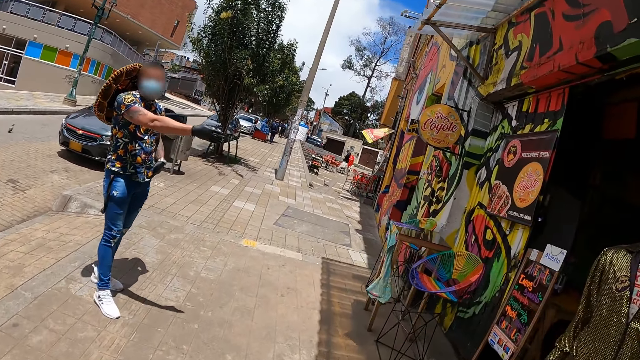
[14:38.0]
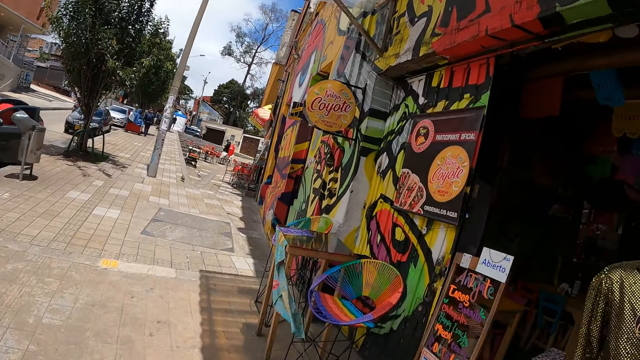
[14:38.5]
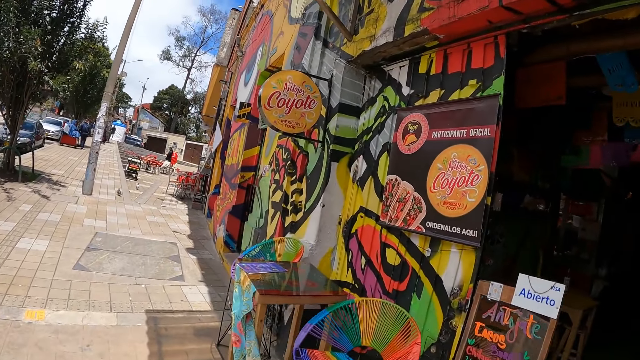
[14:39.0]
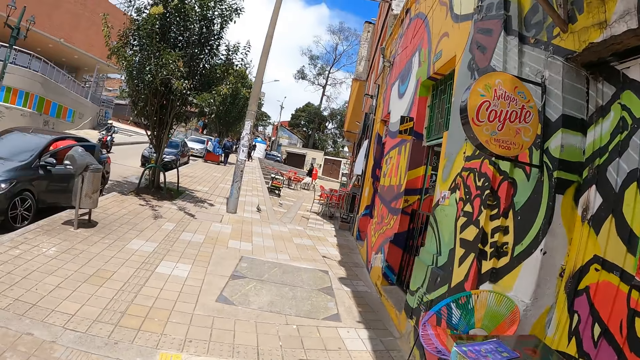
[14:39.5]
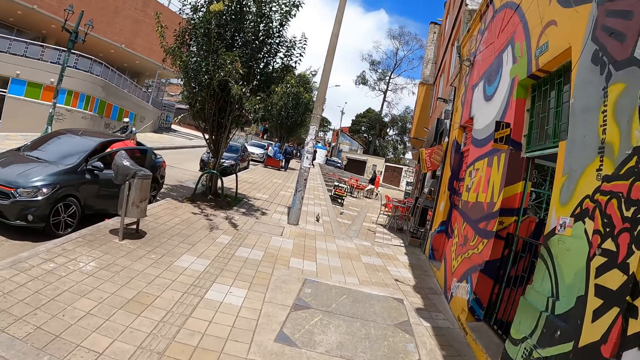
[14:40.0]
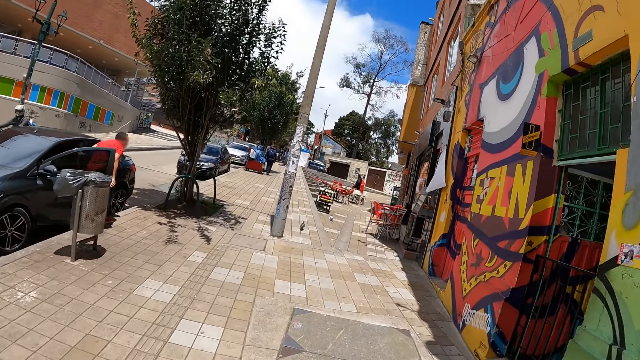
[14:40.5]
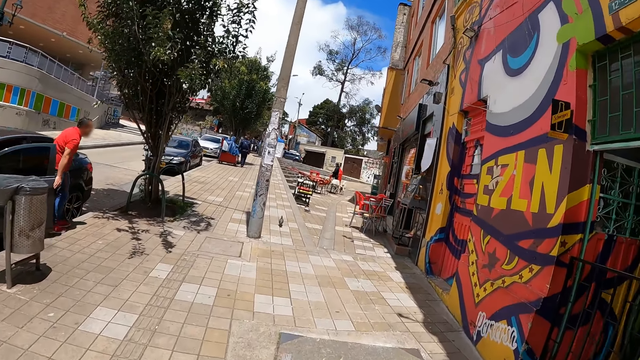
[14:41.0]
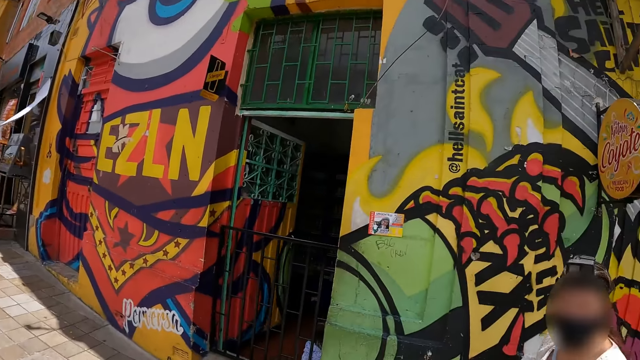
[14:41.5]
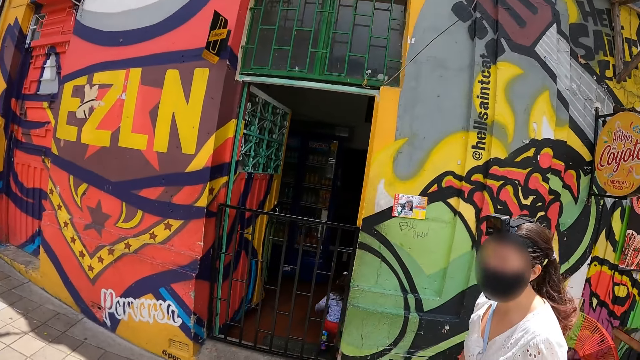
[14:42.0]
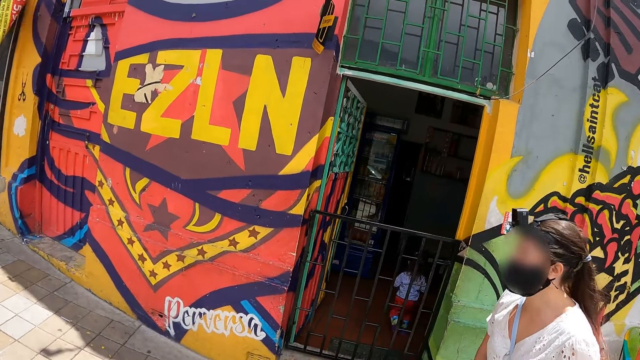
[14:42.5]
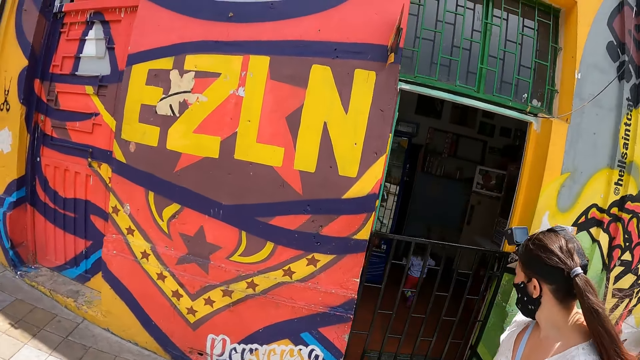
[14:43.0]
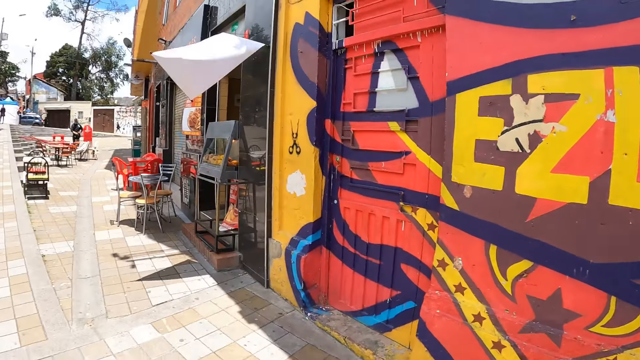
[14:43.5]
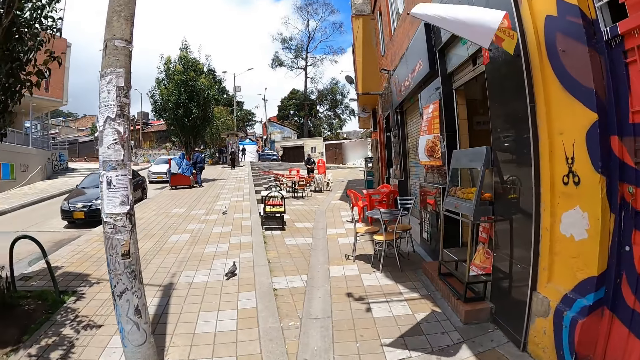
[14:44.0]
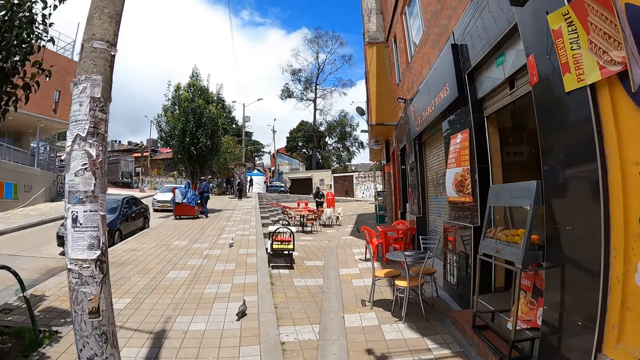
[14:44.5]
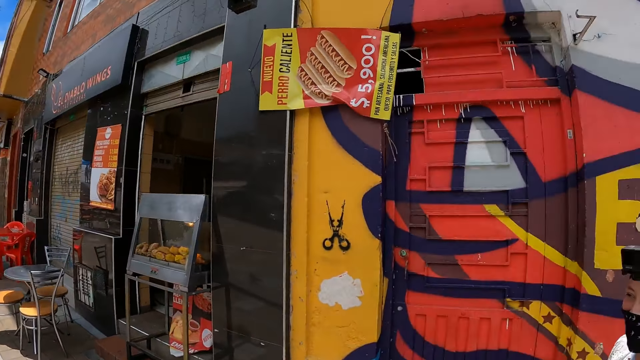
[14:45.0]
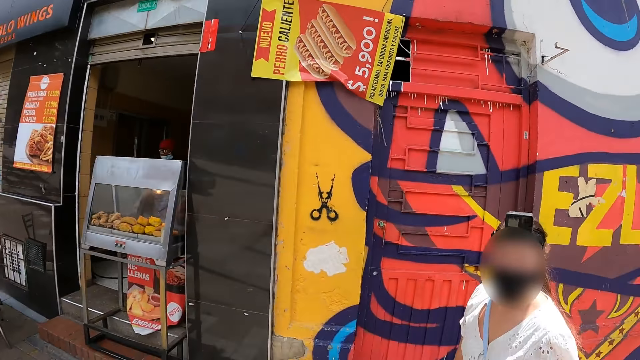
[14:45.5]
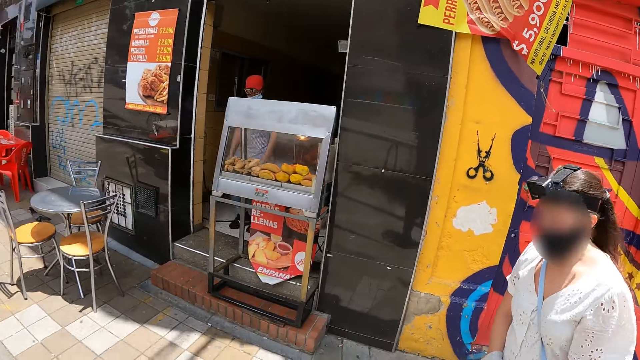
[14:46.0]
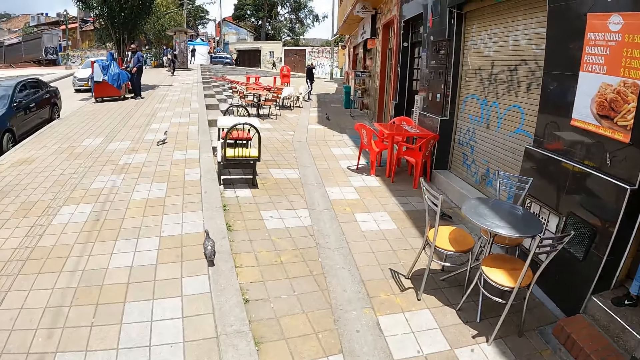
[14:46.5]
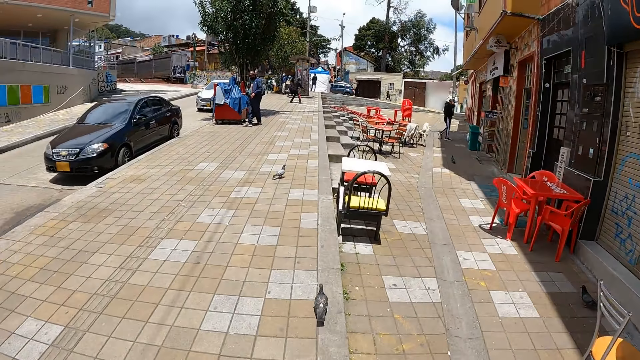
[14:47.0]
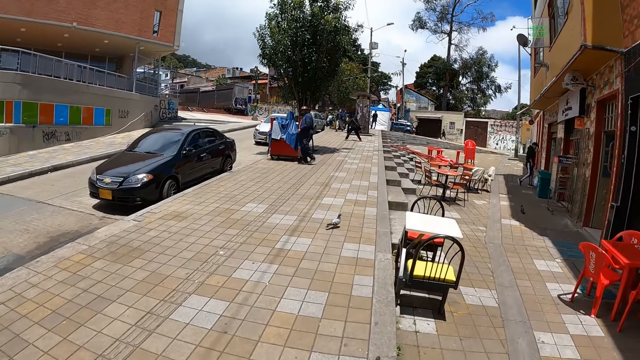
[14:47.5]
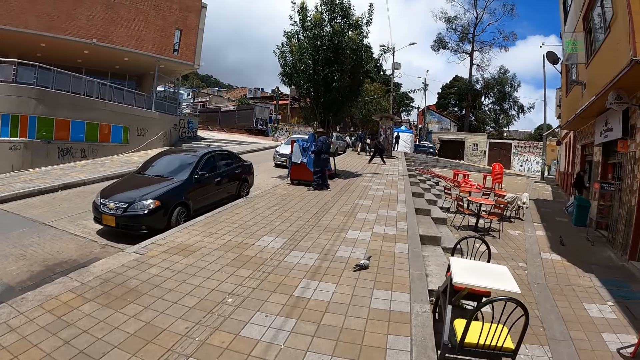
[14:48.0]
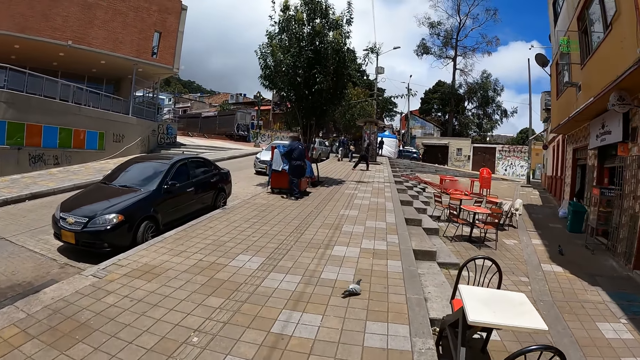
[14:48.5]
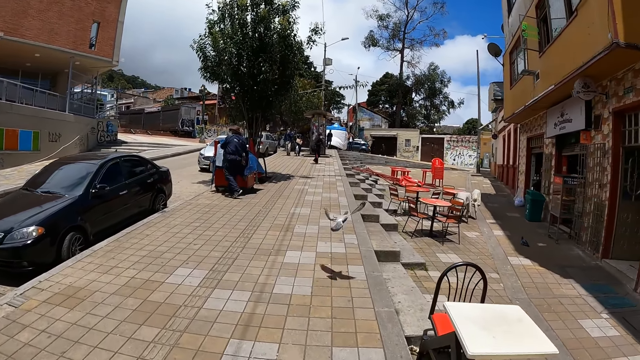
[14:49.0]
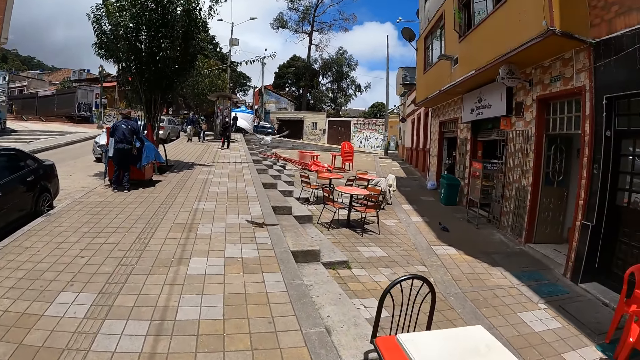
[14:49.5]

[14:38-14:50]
The camera wearer looks right. They look forward. A woman walks around. The camera wearer looks right. They converse with the woman. They look forward. They look right. They converse with the woman. They look left.

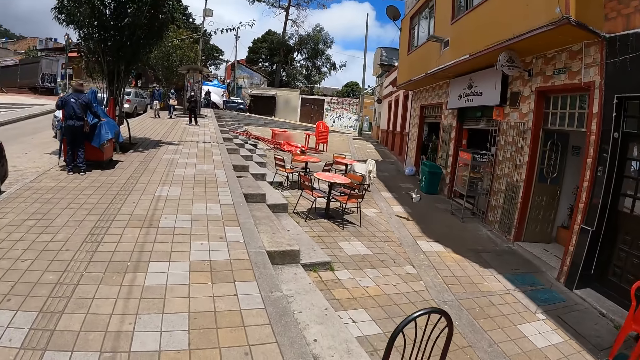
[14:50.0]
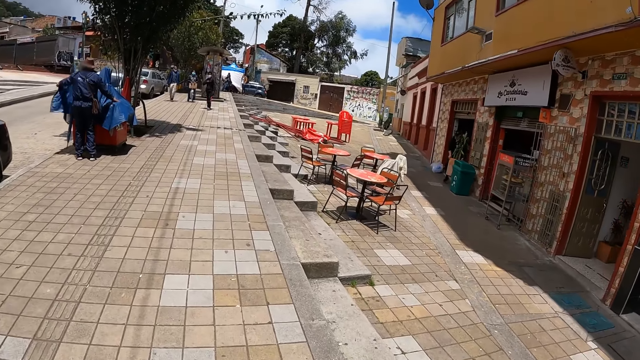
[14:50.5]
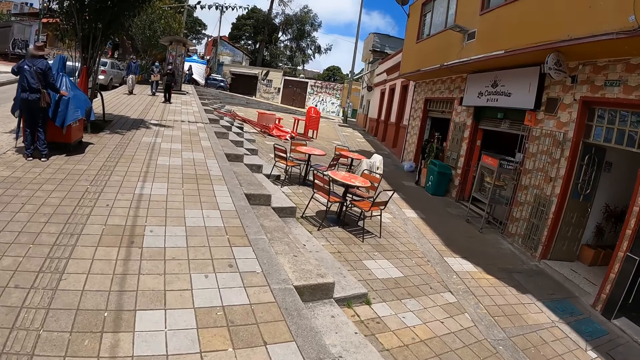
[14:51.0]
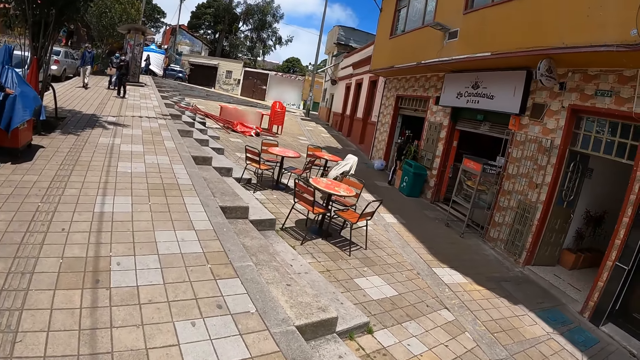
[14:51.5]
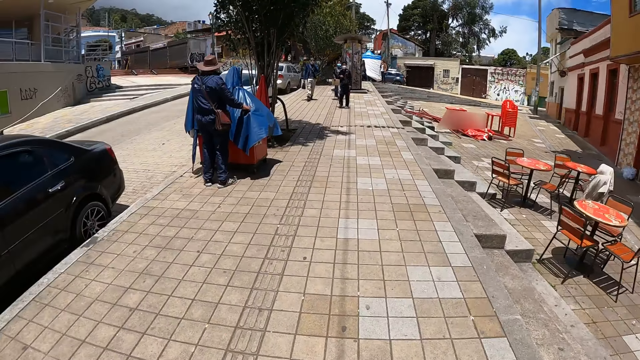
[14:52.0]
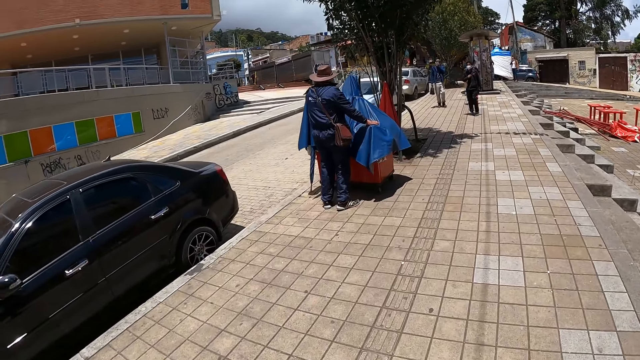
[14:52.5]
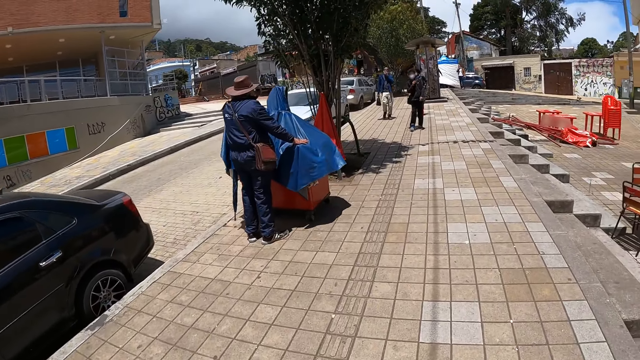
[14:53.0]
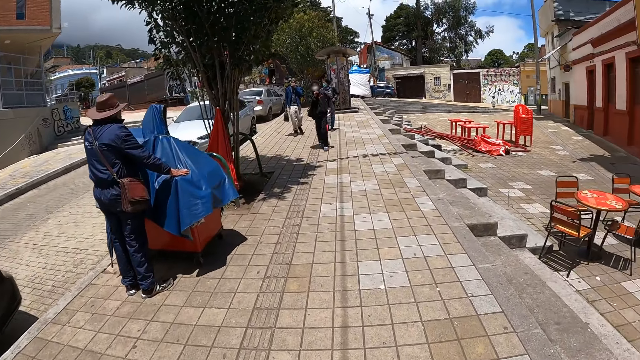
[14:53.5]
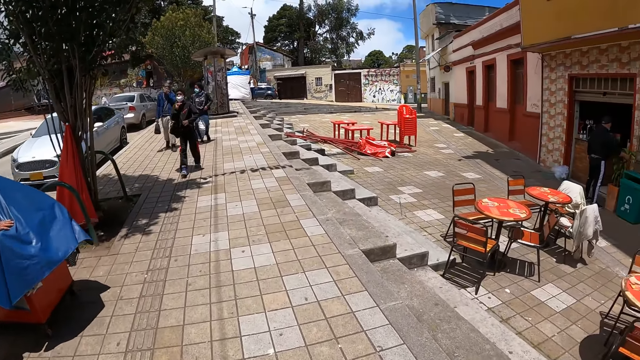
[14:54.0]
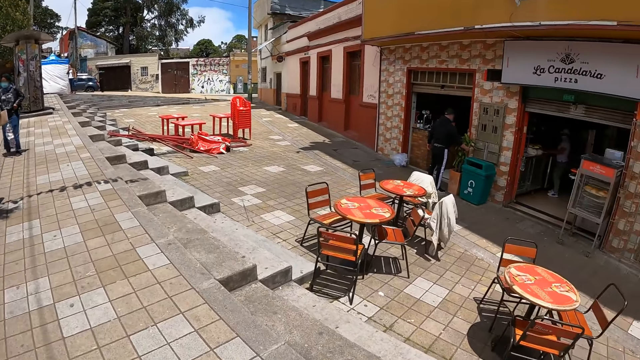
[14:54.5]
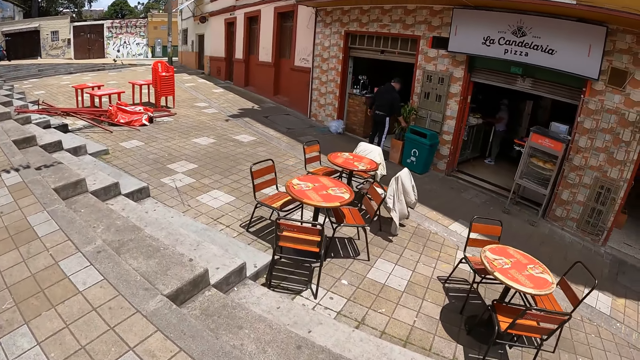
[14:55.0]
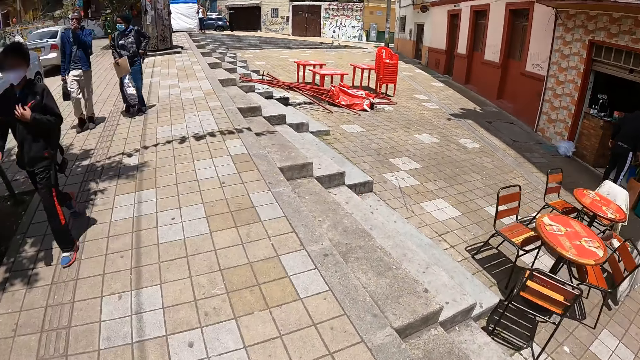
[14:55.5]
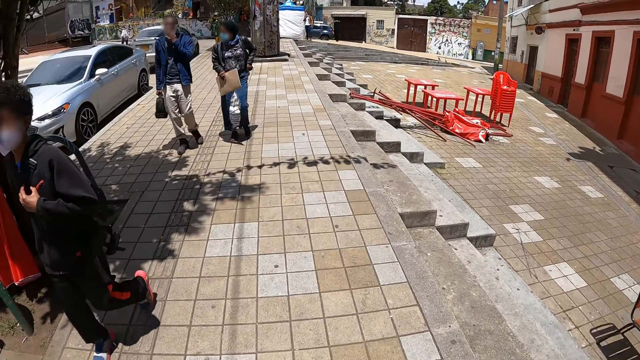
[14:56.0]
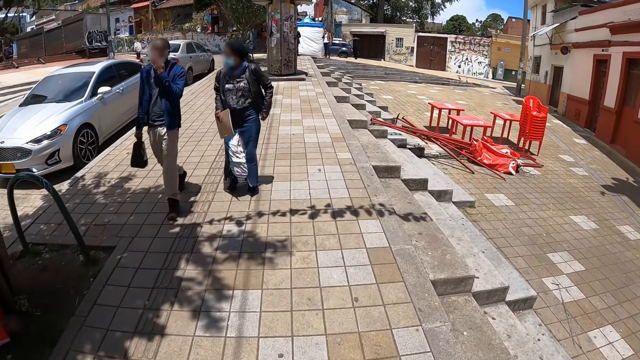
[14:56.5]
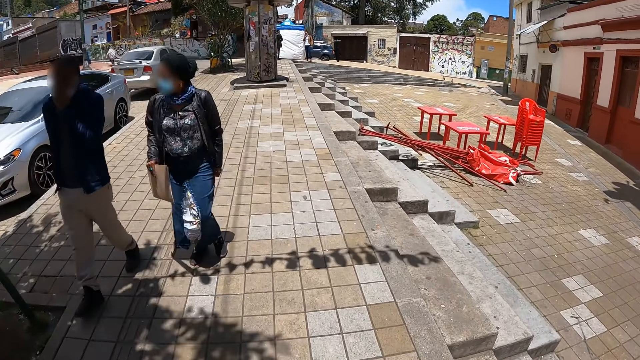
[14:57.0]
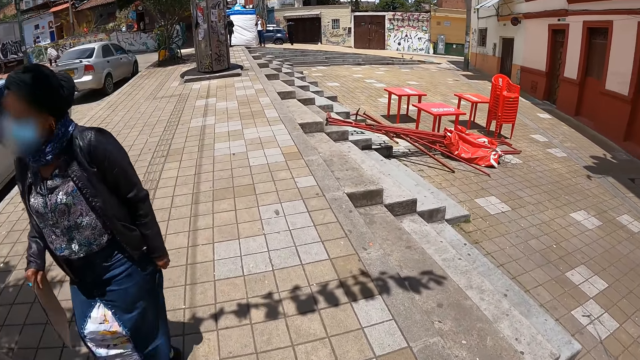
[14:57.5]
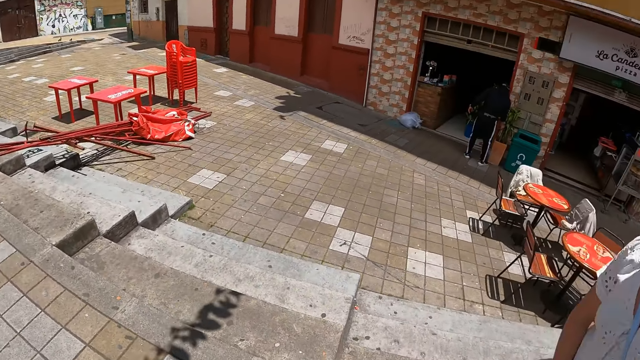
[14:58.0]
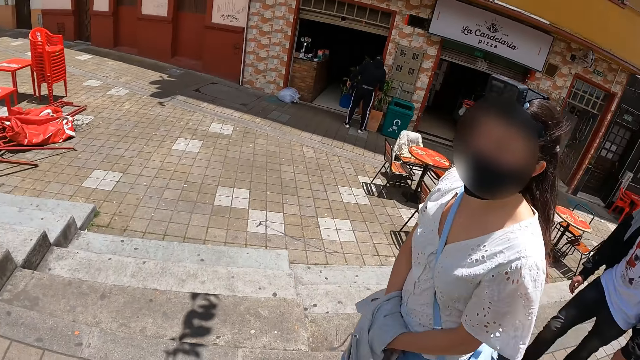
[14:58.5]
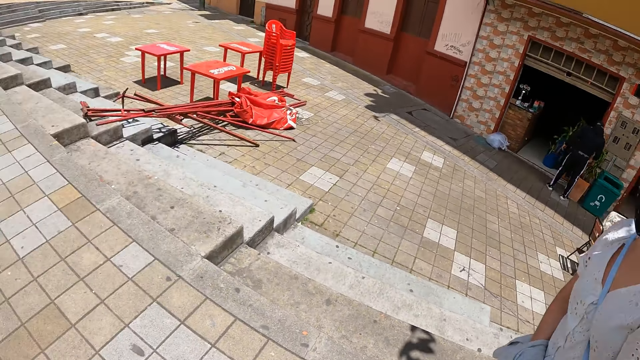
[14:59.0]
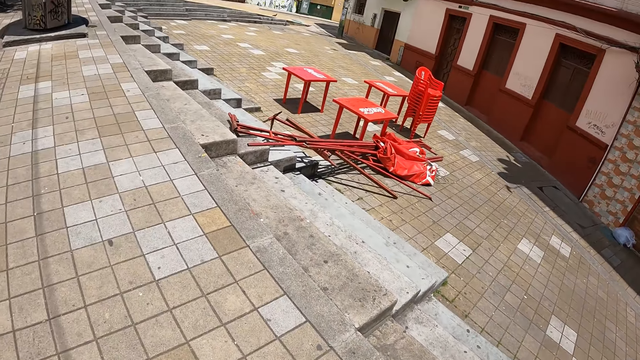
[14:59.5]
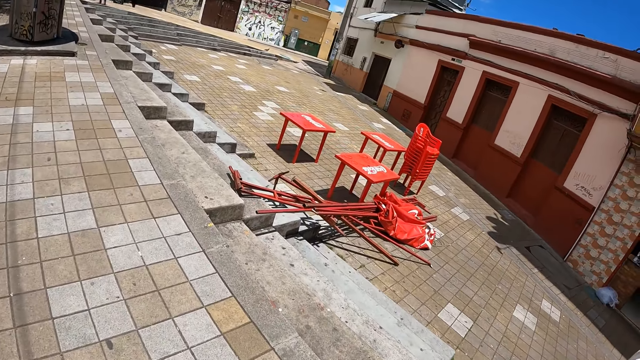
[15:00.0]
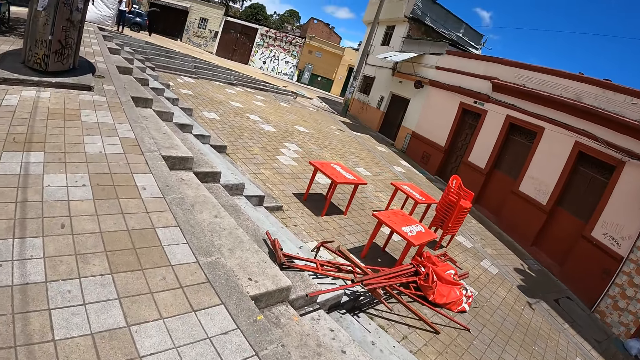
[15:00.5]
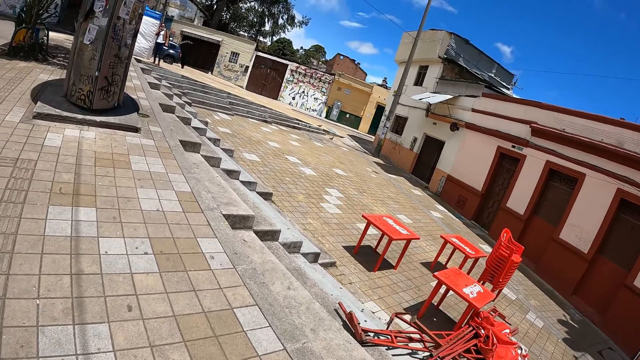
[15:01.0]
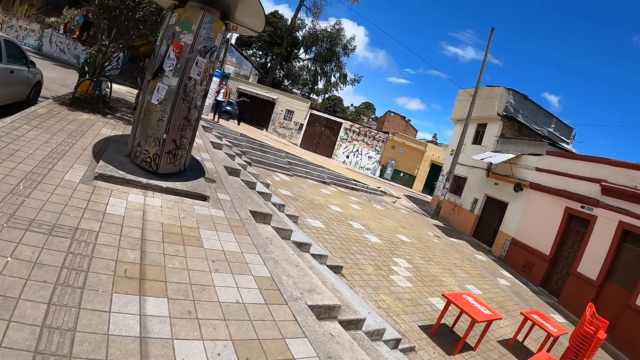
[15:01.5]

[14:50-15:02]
The camera wearer looks forward. They look right. They look forward. They look right. They converse with a woman. They look around.
